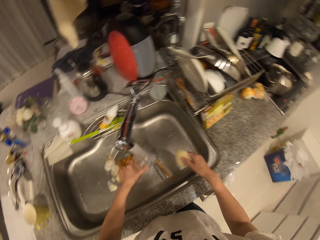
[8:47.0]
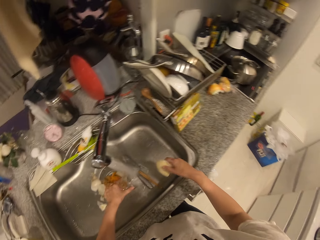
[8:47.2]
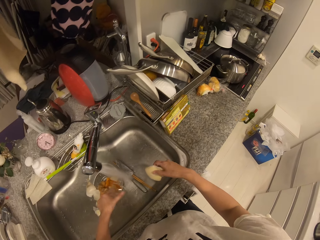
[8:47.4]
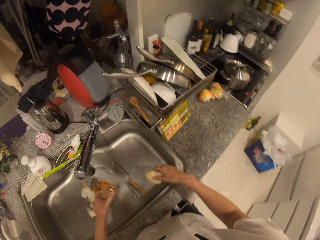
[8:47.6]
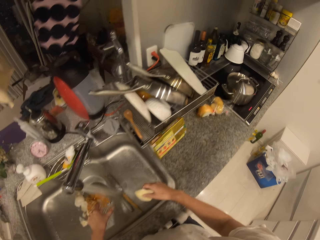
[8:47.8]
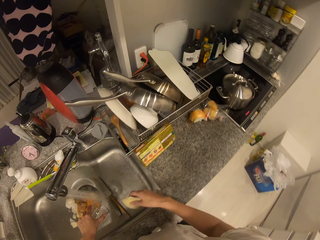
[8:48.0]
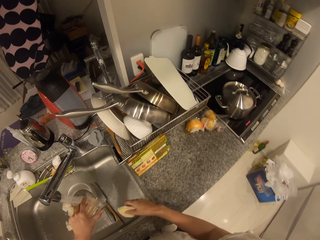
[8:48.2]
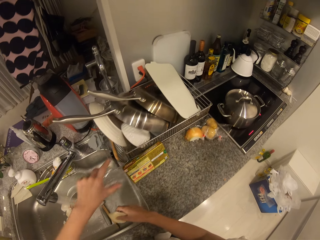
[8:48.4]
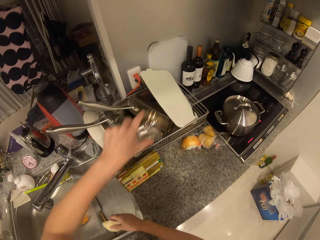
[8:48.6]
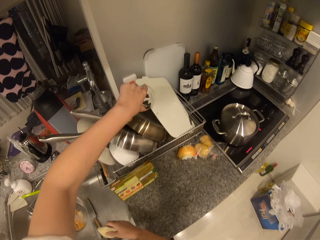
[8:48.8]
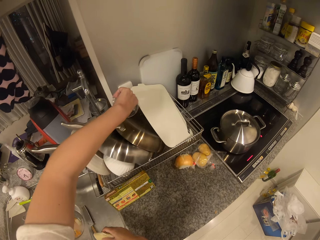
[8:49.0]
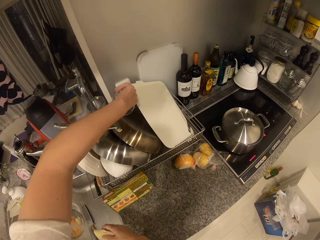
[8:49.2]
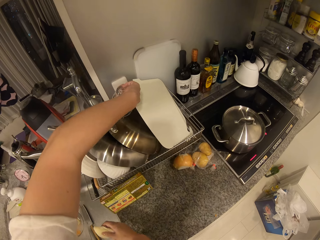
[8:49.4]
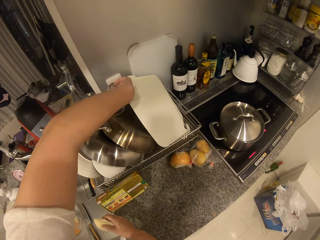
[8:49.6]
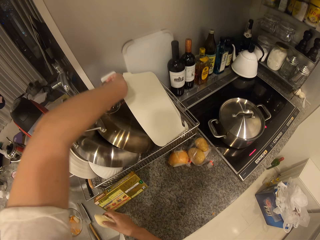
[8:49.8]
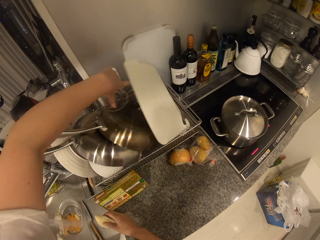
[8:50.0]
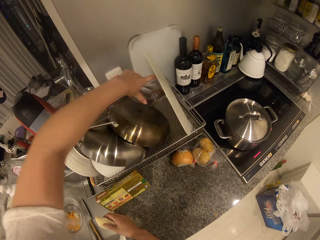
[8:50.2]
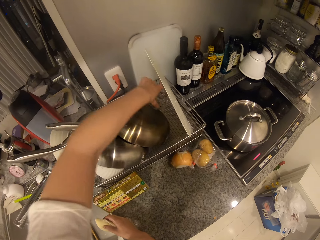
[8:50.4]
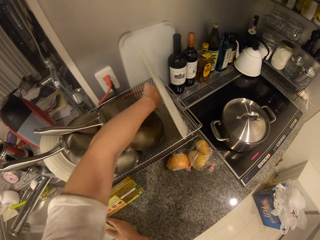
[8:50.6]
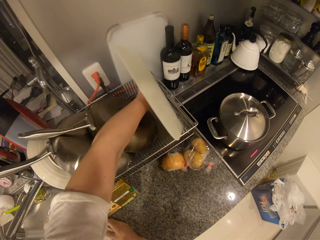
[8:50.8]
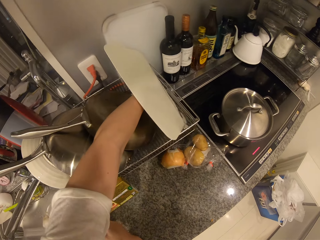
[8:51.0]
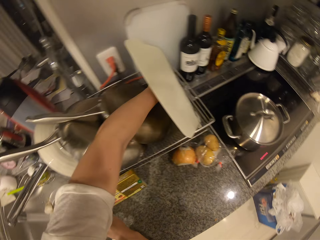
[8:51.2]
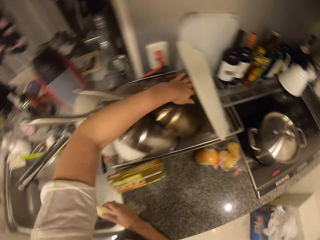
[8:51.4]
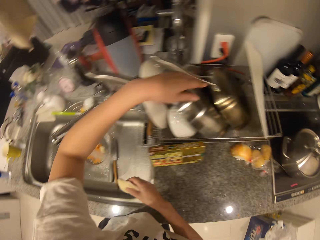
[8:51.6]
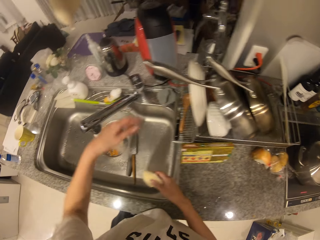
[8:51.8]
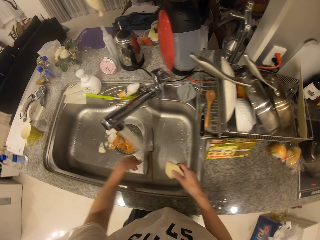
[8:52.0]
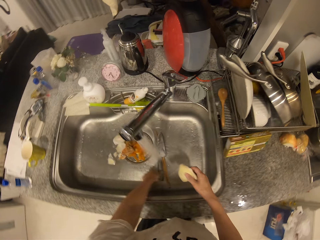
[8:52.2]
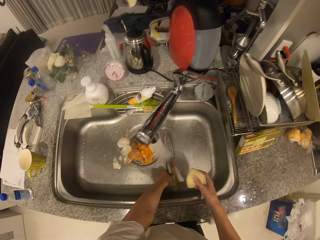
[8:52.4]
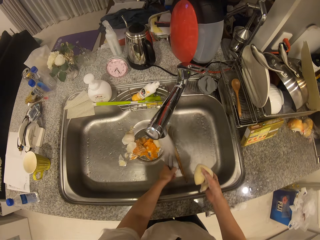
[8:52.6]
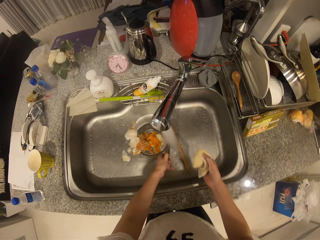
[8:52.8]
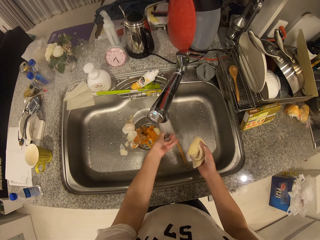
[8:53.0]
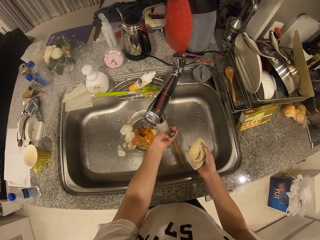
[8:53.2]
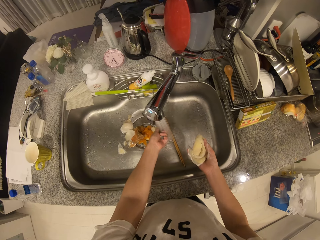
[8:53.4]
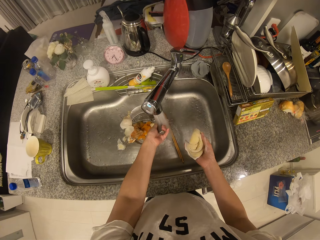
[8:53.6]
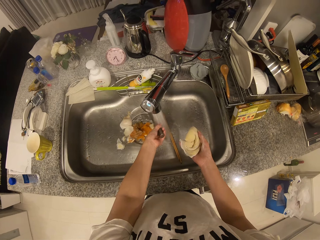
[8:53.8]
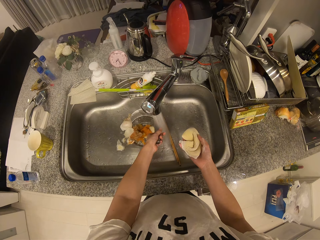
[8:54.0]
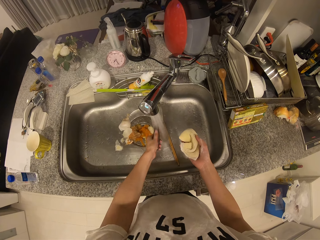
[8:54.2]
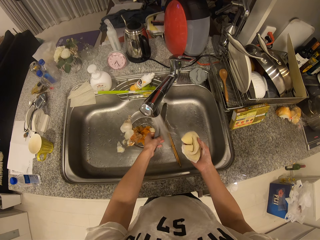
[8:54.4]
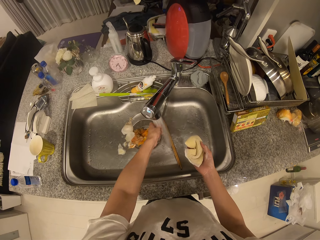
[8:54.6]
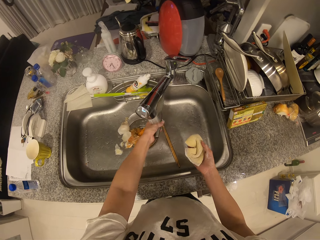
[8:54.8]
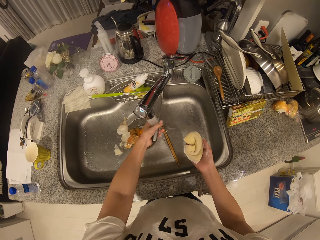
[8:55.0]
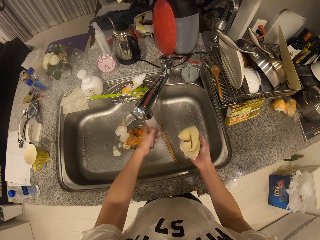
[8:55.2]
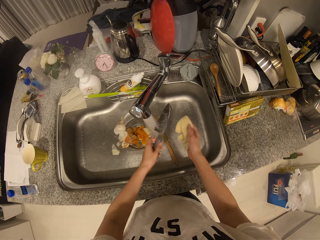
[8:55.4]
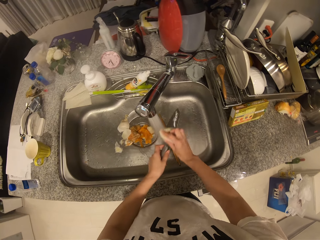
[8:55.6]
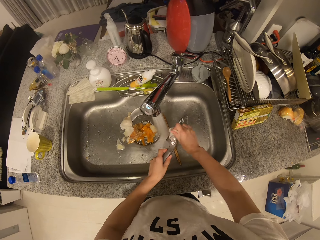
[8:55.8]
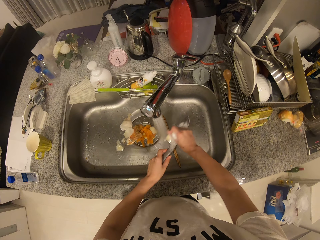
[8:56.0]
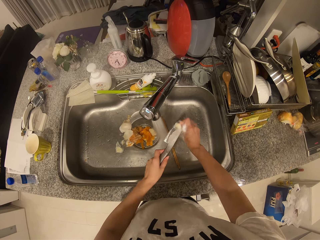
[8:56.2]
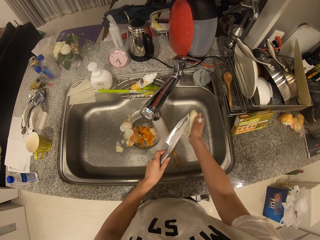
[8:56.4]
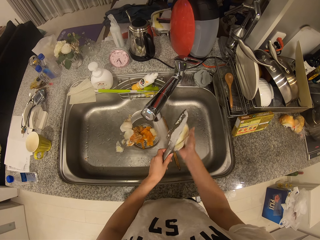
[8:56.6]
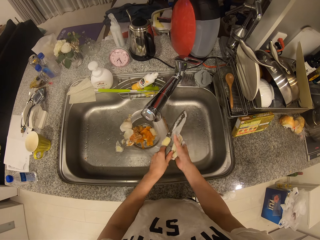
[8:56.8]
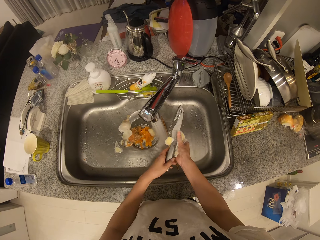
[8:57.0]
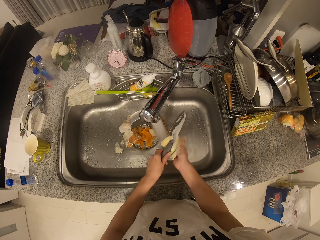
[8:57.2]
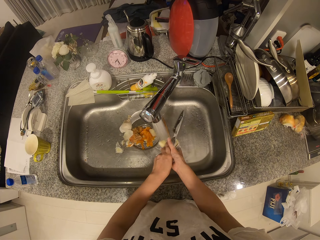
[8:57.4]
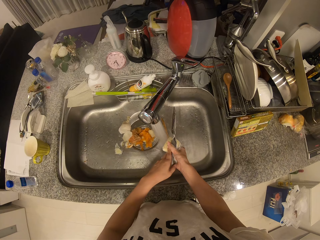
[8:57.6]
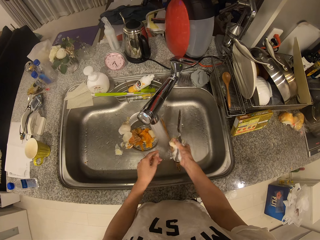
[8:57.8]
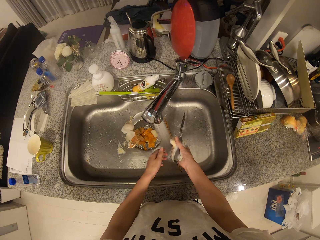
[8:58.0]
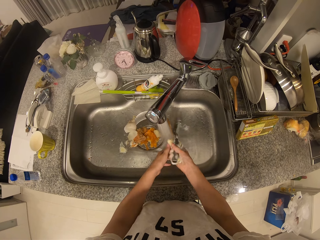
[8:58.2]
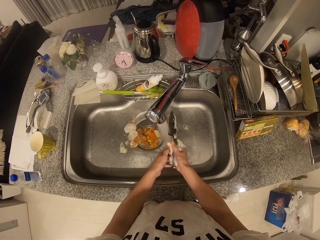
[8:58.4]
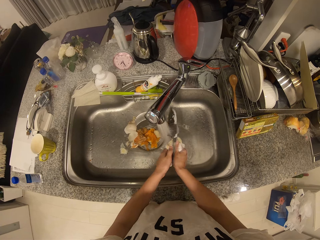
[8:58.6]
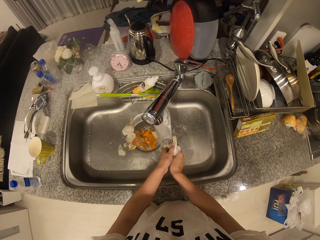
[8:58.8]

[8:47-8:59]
The camera wearer drops the cup in the dish rack with his left hand. He picks up the knife from the sink with his left hand. He rinses the knife in the sink. He washes the knife with the foam in his right hand.

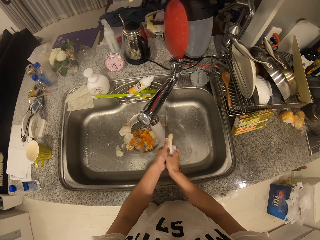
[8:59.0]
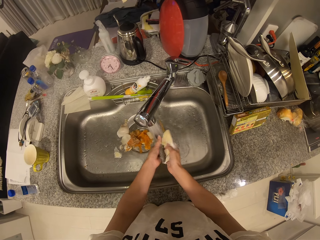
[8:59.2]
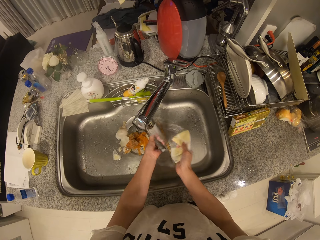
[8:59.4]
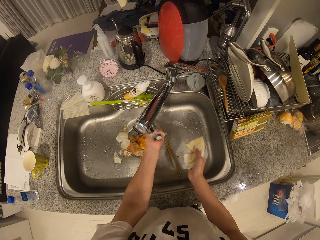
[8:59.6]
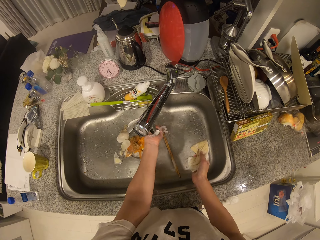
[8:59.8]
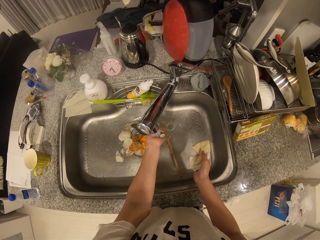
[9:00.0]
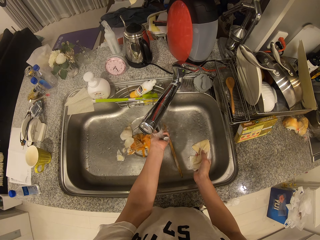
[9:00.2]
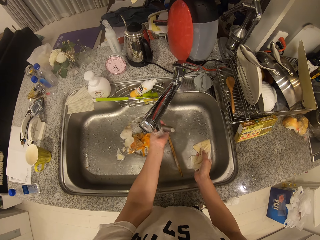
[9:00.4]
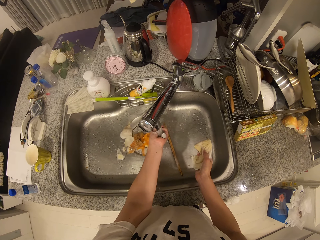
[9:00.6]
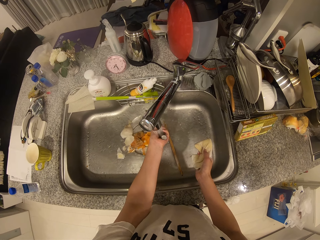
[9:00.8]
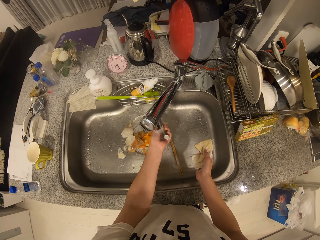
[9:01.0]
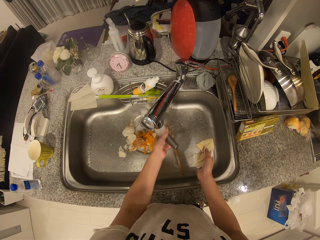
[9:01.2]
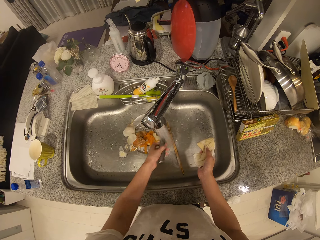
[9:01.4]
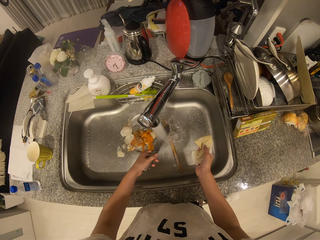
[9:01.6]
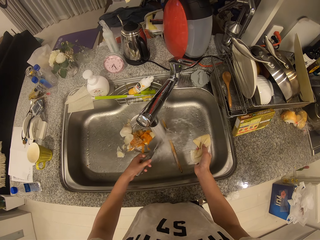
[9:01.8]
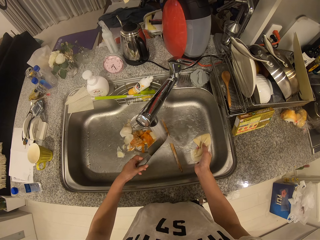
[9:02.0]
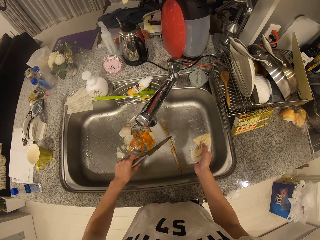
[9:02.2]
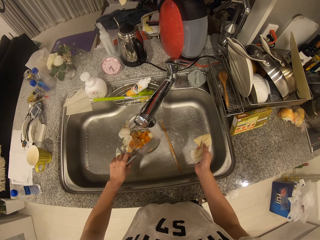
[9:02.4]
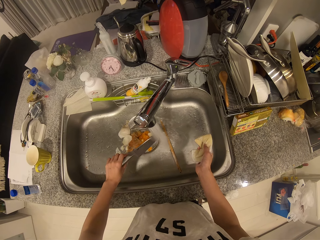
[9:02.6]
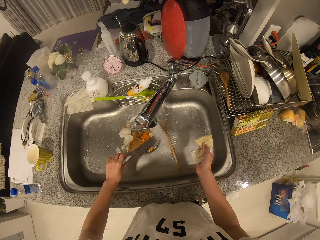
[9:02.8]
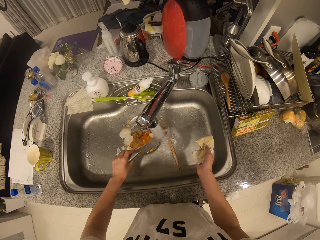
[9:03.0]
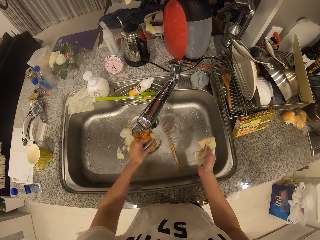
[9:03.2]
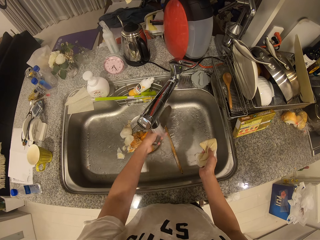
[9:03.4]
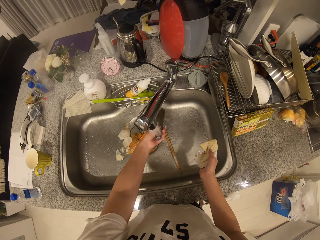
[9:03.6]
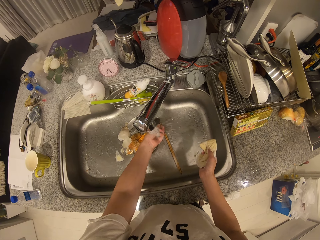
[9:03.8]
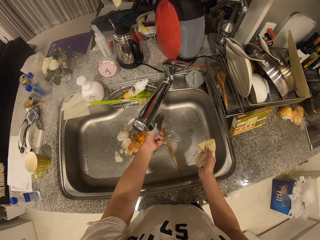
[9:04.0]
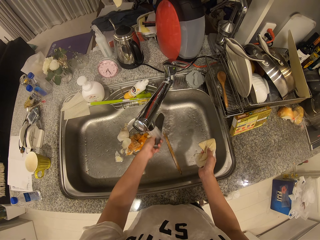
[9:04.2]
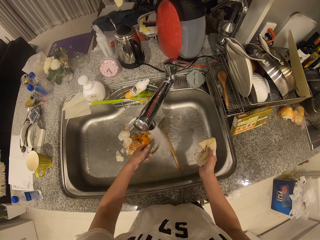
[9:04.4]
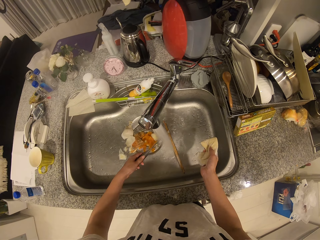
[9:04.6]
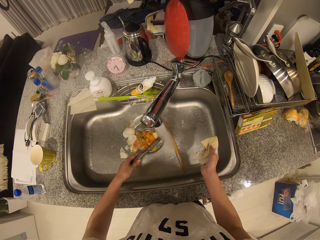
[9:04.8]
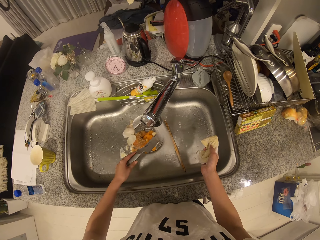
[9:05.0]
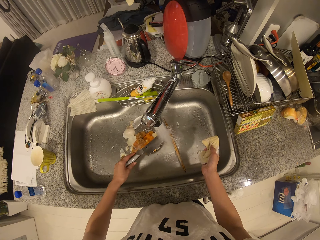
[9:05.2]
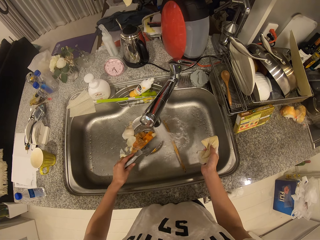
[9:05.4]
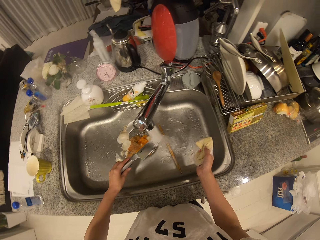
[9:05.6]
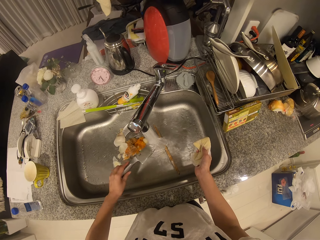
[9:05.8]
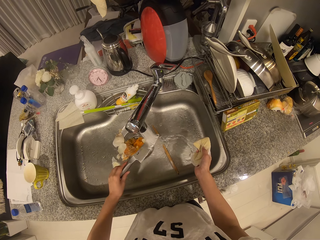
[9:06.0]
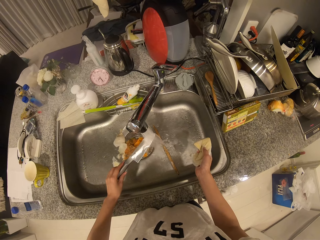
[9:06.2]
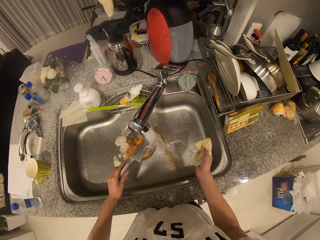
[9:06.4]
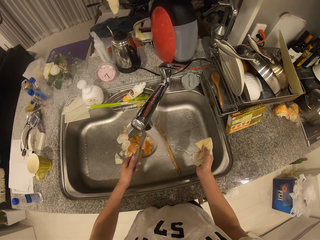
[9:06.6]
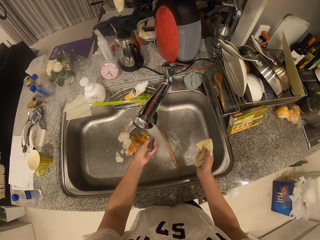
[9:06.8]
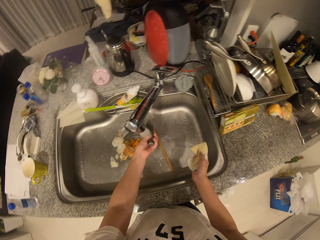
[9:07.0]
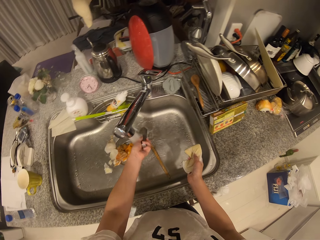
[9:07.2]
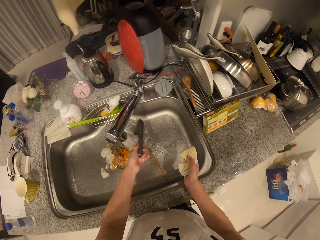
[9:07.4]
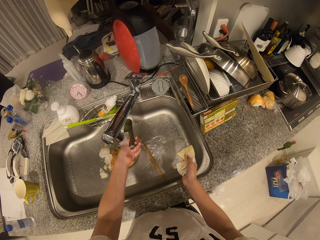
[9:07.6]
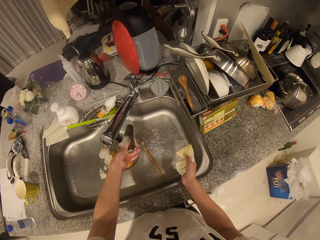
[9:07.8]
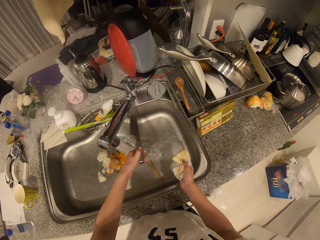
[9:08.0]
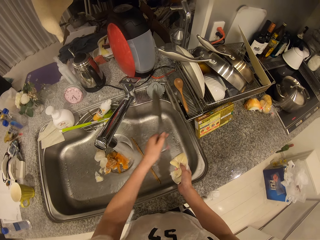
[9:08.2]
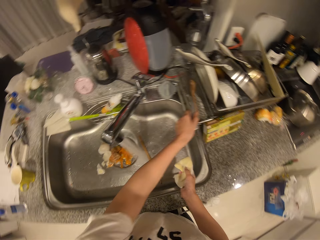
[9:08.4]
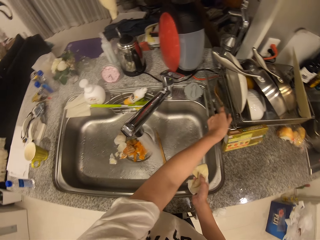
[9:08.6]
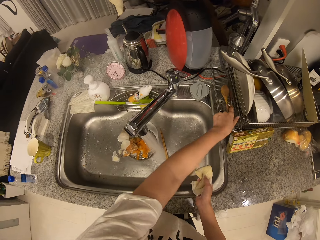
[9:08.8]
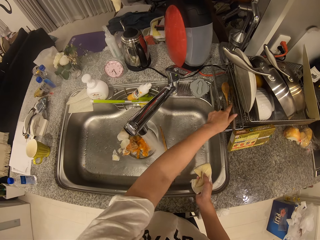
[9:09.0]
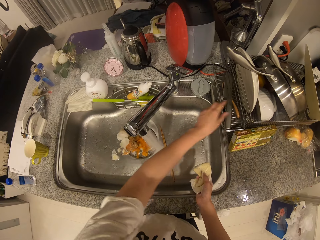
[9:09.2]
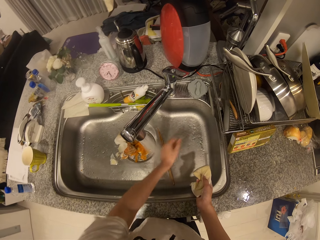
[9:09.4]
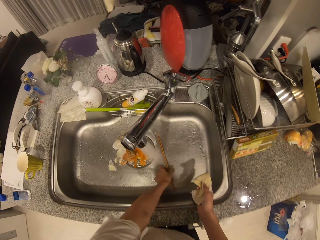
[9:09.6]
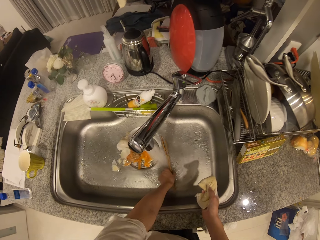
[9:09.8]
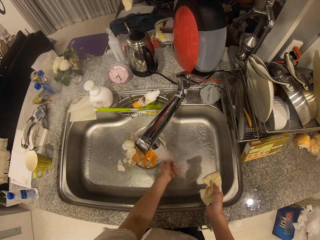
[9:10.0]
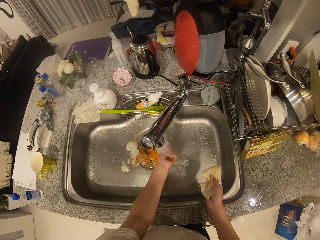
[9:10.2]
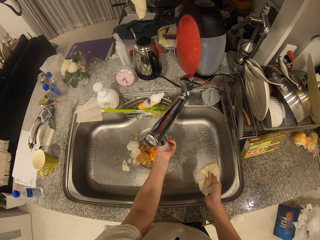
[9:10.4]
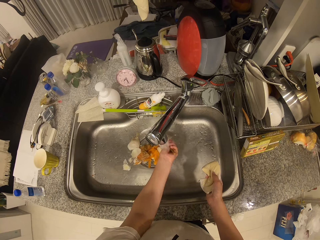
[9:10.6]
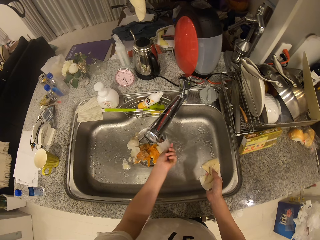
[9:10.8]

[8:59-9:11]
The camera wearer rinses the knife in the sink. He drops the knife in the dish rack with his left hand. He picks up the chopsticks from the sink with his left hand. He rinses the chopsticks.
